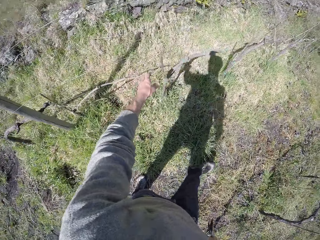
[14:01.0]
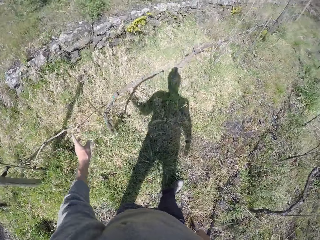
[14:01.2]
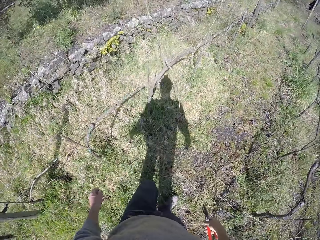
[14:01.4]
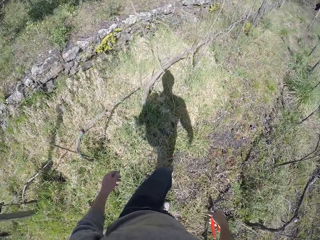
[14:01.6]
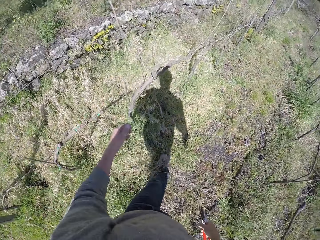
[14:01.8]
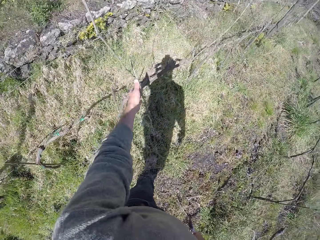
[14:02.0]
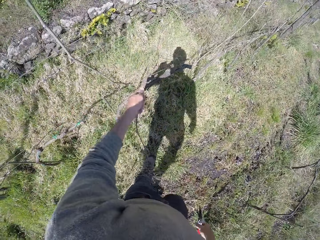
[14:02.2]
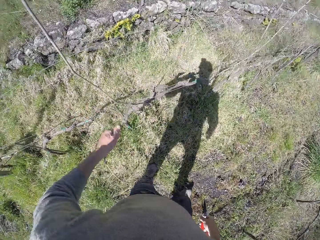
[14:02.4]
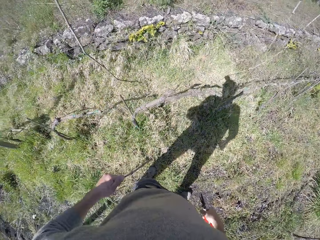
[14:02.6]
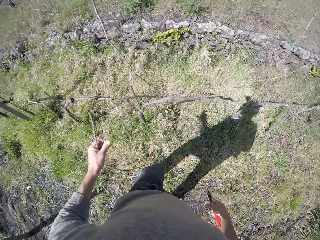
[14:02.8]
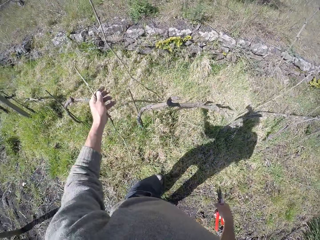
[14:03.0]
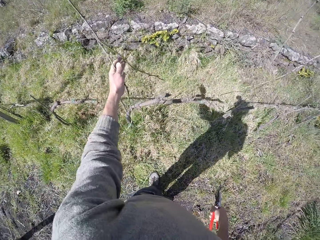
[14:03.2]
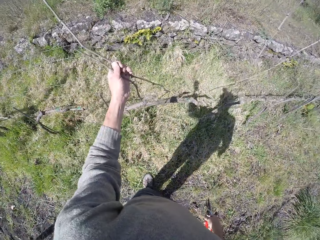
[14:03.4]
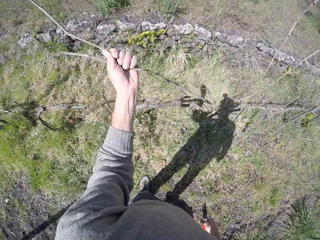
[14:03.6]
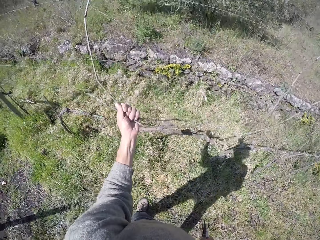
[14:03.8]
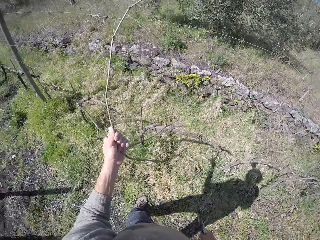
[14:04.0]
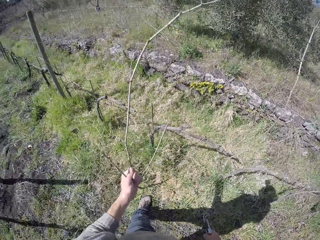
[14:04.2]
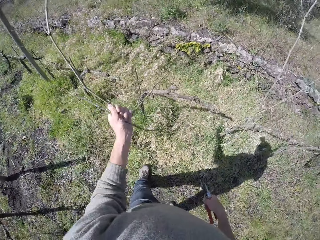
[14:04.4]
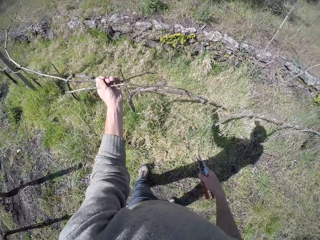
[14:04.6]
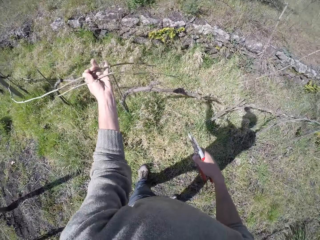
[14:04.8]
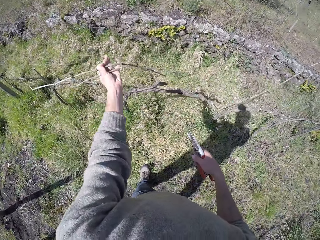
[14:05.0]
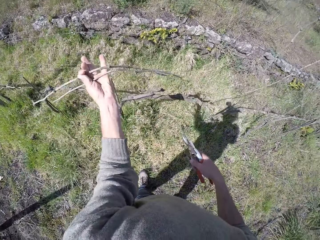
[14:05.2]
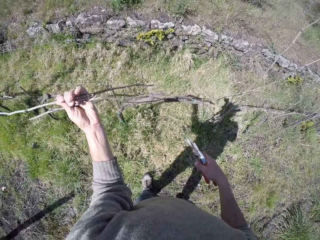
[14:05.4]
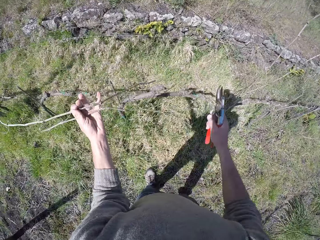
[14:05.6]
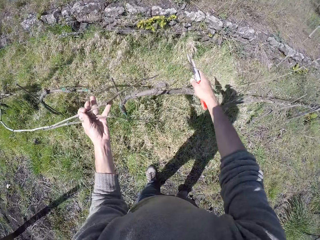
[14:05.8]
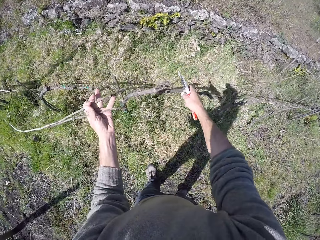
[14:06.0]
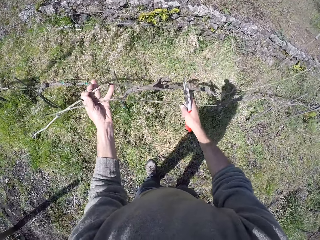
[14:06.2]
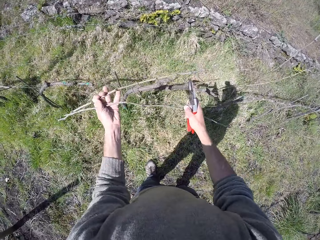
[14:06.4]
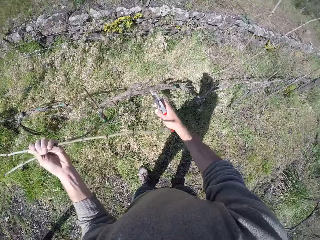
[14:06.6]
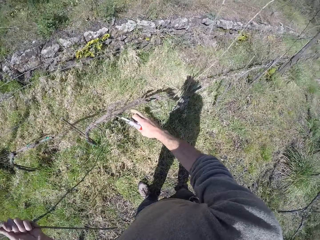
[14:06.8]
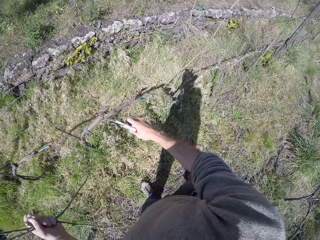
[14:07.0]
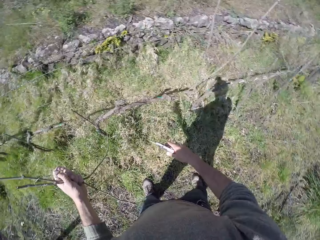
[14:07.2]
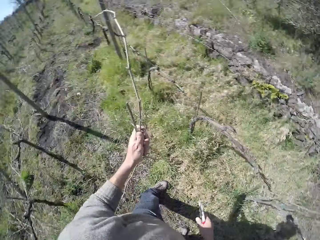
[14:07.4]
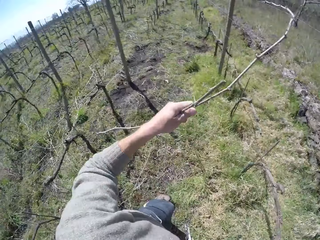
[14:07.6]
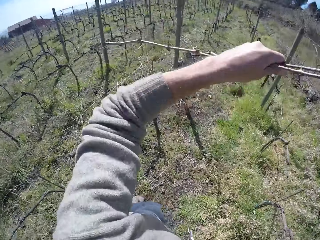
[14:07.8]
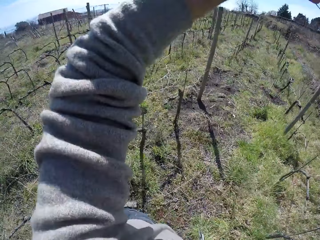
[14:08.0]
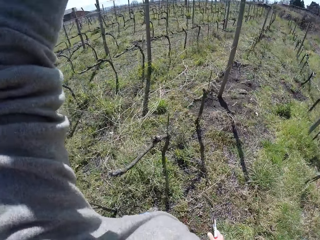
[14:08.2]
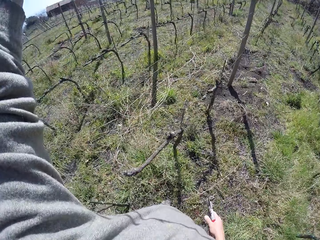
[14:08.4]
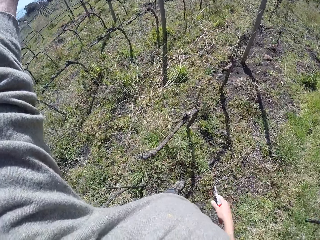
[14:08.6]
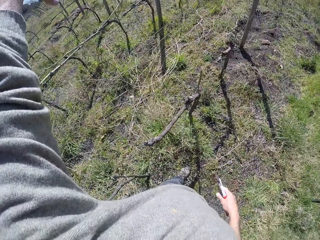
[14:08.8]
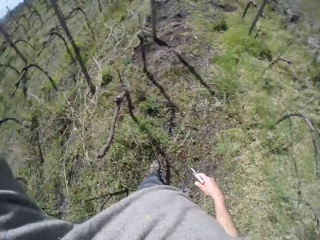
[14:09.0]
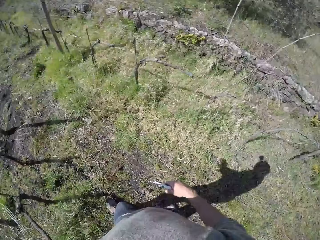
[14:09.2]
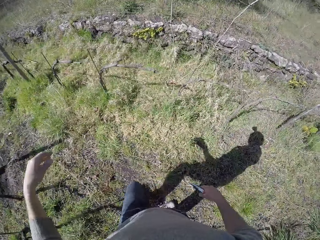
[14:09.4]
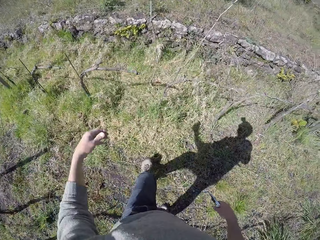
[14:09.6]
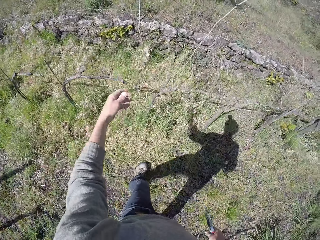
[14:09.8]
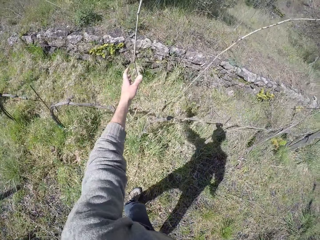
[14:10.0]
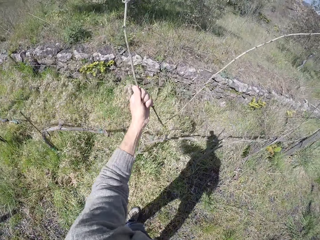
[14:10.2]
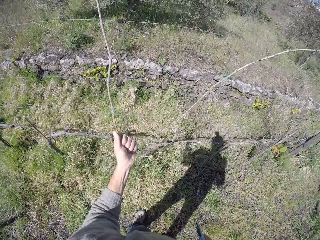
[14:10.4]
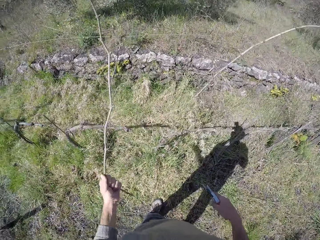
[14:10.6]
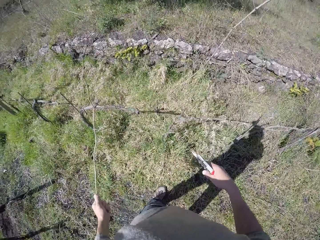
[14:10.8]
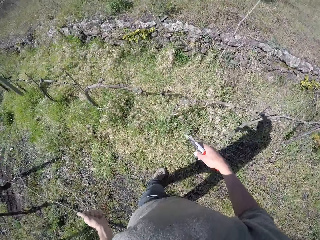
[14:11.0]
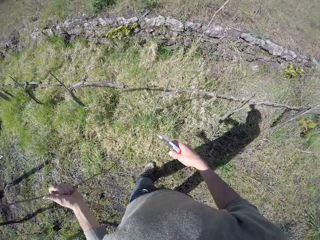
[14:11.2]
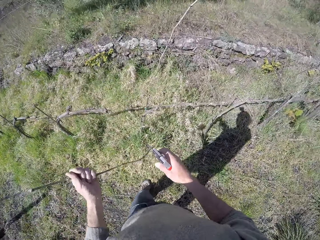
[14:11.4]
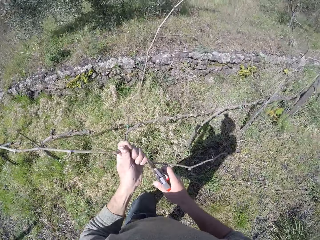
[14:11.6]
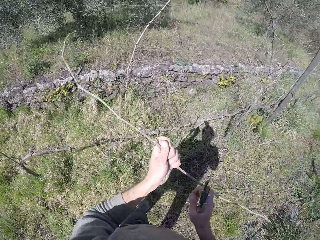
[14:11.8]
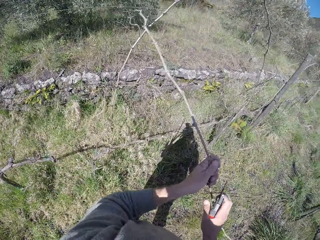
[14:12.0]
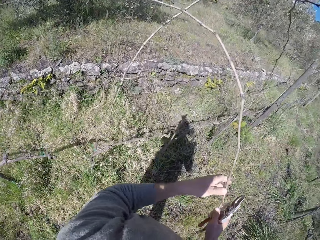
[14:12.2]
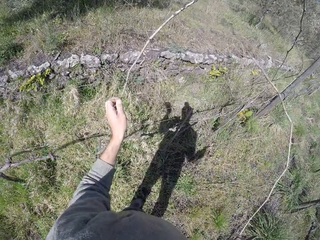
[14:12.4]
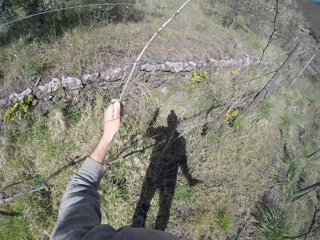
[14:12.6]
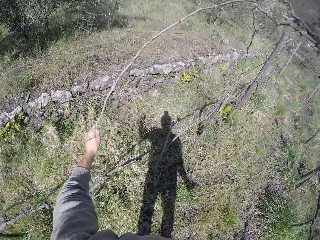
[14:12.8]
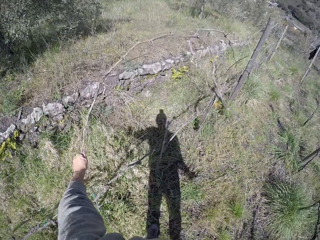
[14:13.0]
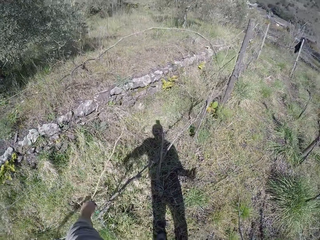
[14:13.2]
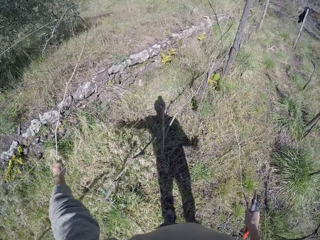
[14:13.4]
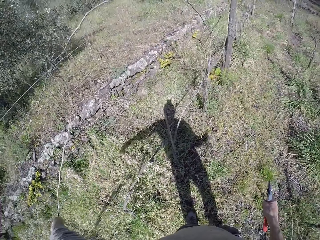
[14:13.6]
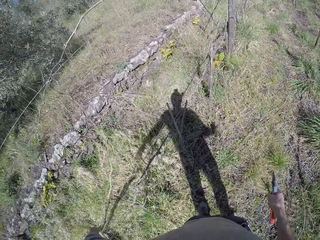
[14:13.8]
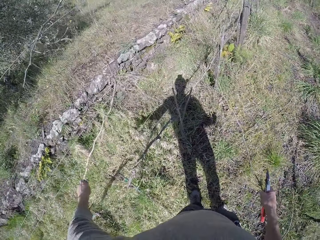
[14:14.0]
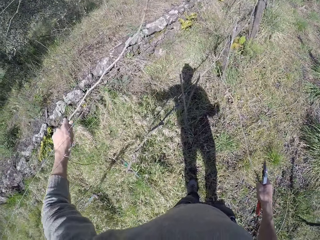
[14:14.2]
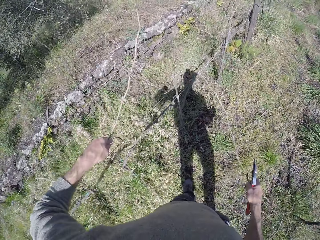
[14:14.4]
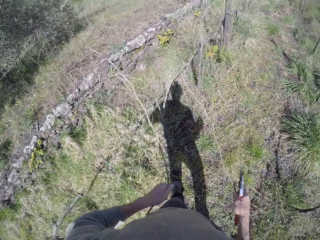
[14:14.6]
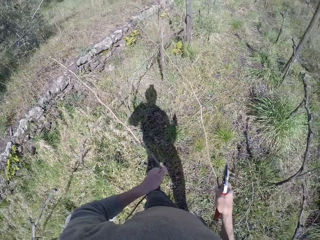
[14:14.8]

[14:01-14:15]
The camera wearer walks close to the wired fence in the field. He removes twigs from the barbed-wire fence with his left hand. He pulls a branch with the left hand. He cuts the branch with a pruning shear. He places his right hand on the barbed-wire fence. He throws the twigs over the barbed-wire fence on the ground with his left hand. He removes a twig from the barbed-wire fence with his left hand. He passes the twig to his right hand. He throws a branch on the ground with the right hand. He removes a twig from the barbed-wire fence with his left hand.

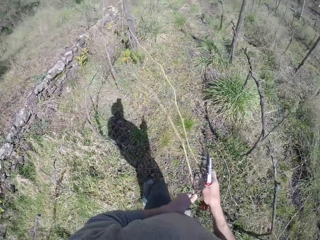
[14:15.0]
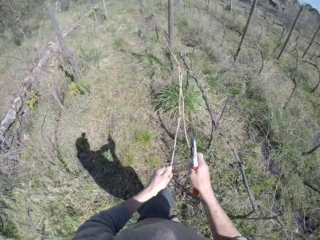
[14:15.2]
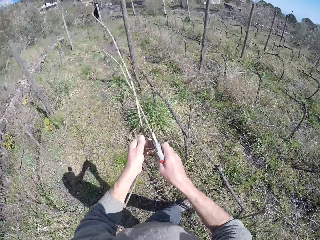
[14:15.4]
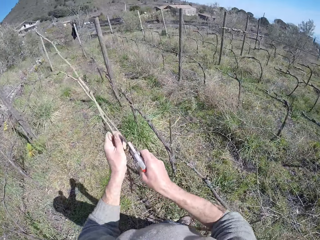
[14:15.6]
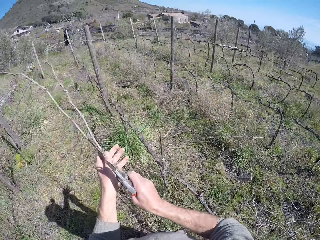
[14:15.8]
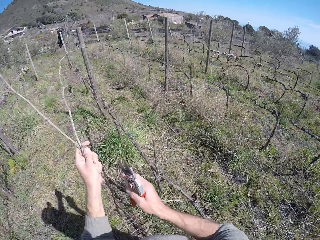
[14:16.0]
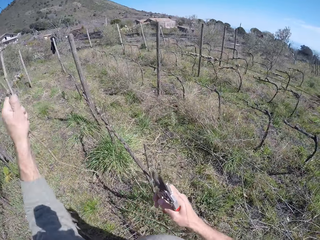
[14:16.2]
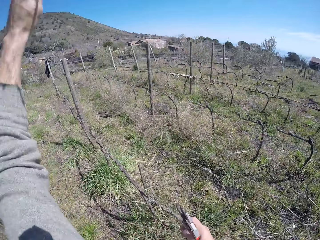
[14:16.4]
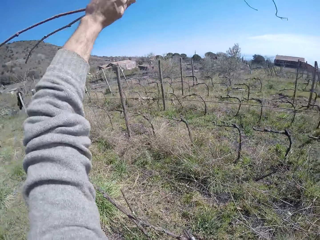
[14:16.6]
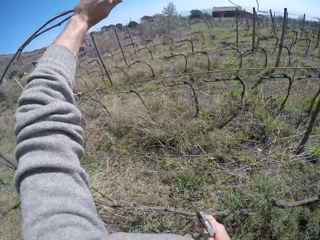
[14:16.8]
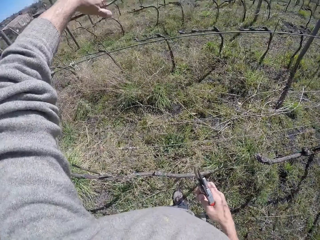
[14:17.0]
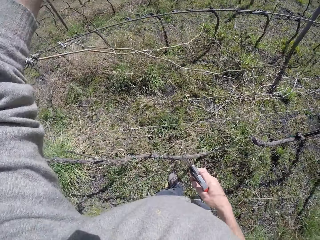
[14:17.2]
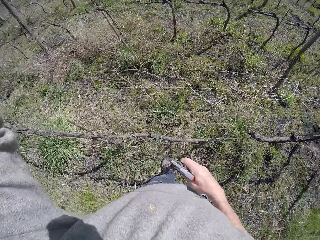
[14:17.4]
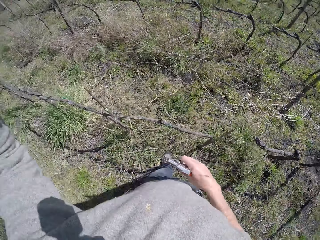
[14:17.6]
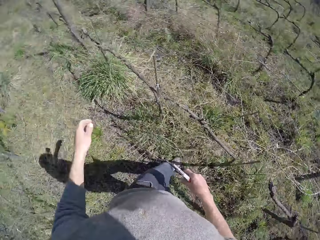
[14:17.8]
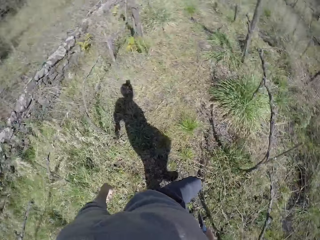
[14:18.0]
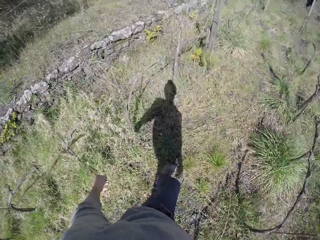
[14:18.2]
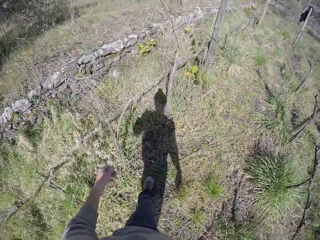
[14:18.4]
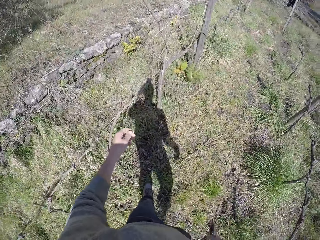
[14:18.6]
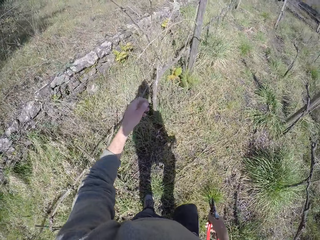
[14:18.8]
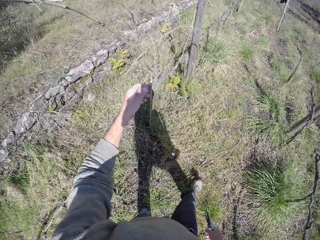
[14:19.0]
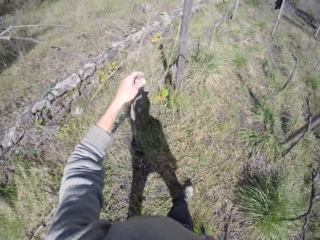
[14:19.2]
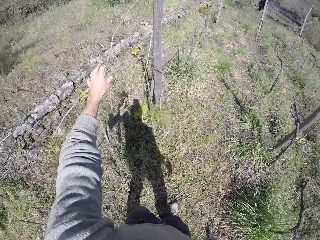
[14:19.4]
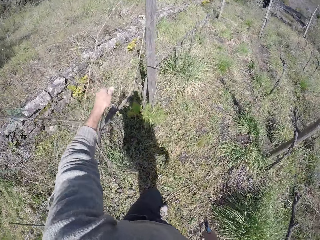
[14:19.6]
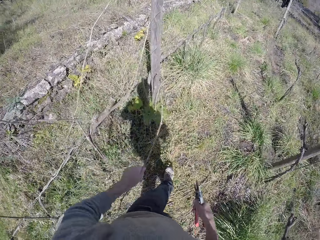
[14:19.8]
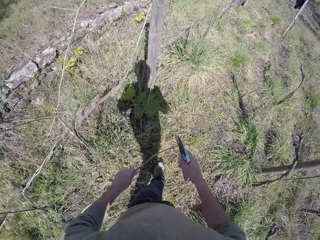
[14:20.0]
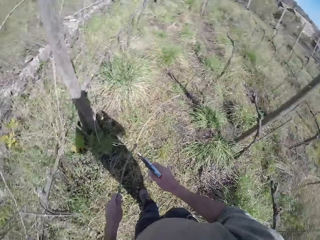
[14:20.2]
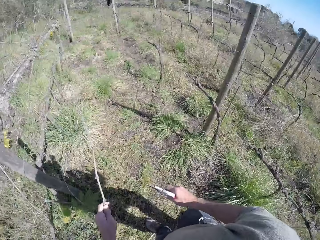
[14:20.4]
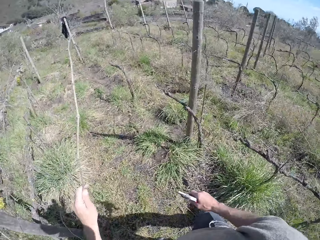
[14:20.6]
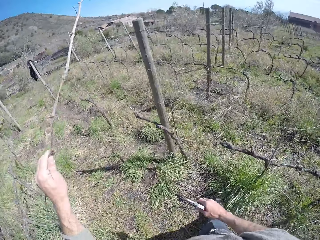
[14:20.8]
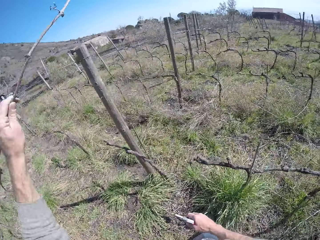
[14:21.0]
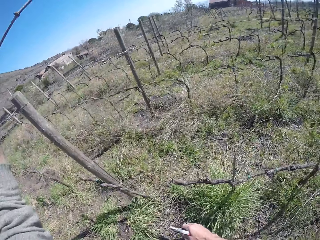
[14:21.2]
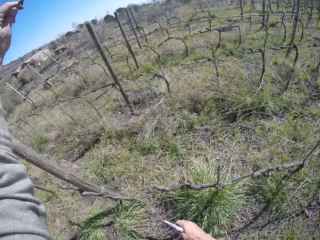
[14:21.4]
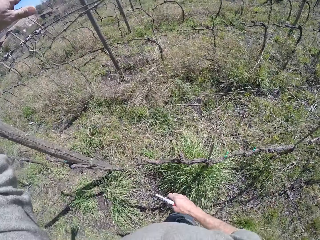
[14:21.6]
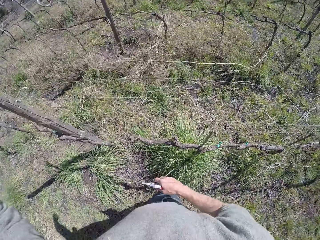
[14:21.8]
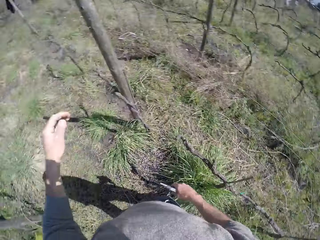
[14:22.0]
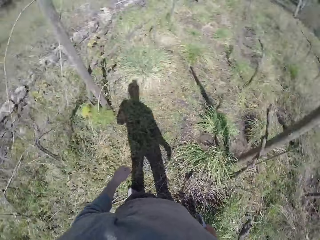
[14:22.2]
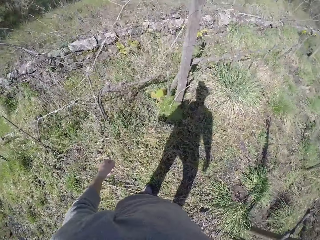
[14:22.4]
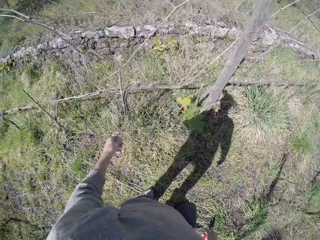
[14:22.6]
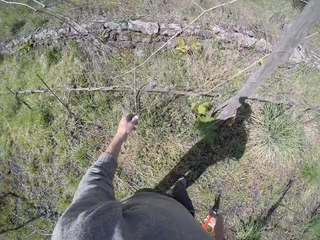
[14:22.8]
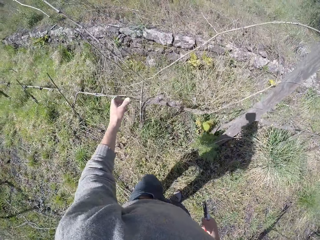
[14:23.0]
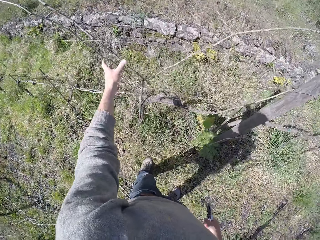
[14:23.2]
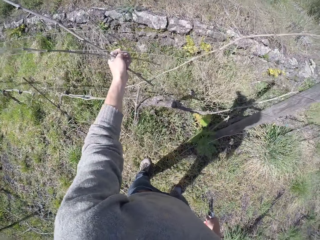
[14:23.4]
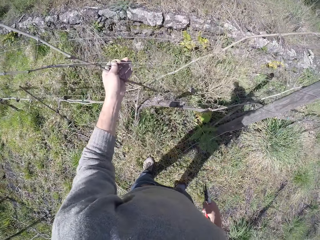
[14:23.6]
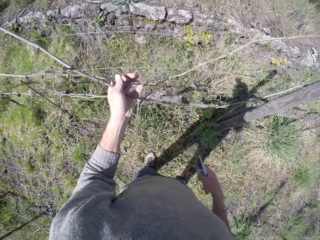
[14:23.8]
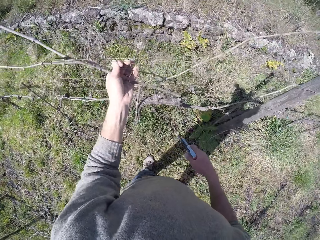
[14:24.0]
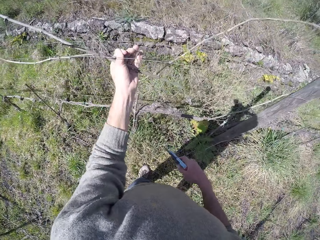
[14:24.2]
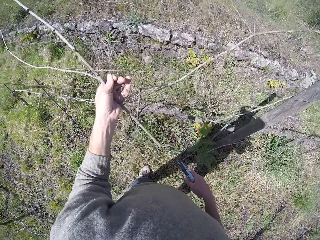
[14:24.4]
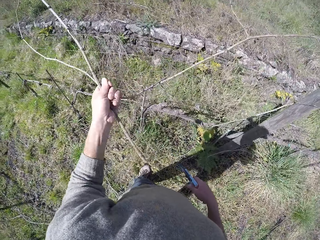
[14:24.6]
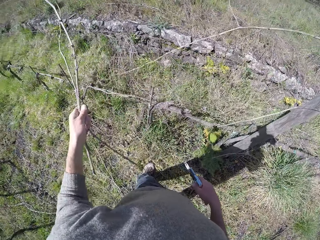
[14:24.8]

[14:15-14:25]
The camera wearer passes the twig from his right hand to his left hand. He holds branches with both hands. He throws the twigs over the barbed-wire fence on the ground with his left hand. He walks around in the field. He removes a twig from the barbed-wire fence with his left hand. He throws the twig over the barbed-wire fence with his left hand. He walks around in the field. He removes twigs from the barbed-wire fence with his left hand.
